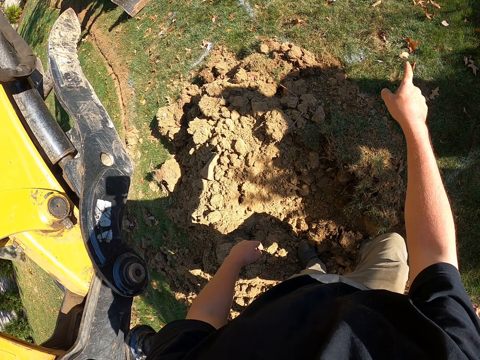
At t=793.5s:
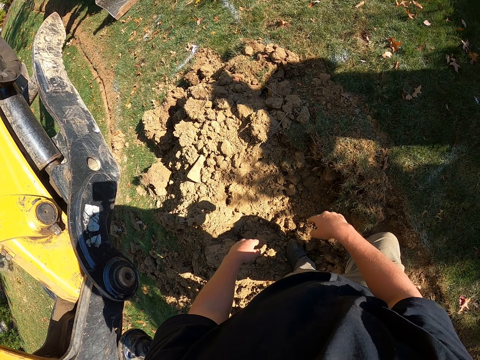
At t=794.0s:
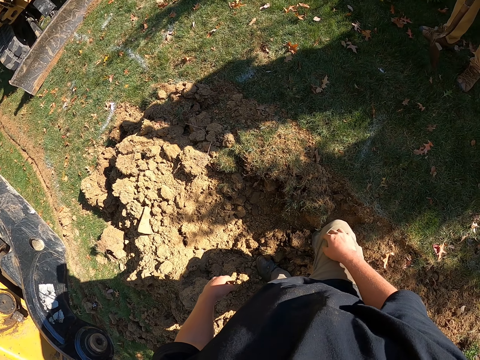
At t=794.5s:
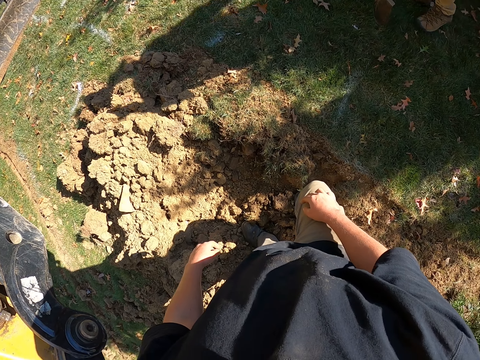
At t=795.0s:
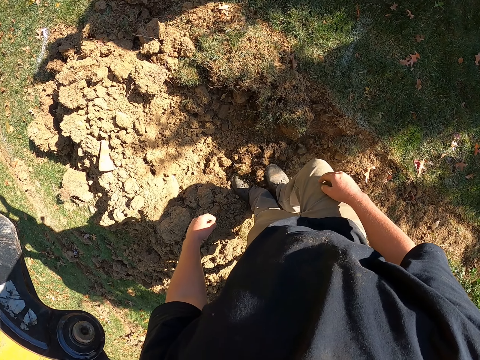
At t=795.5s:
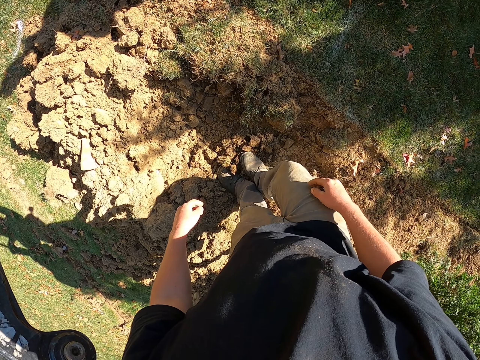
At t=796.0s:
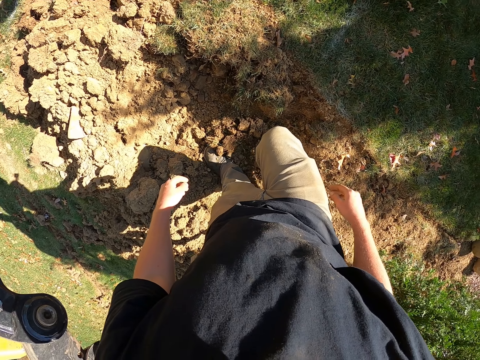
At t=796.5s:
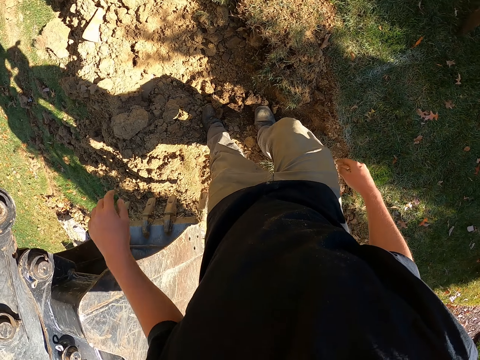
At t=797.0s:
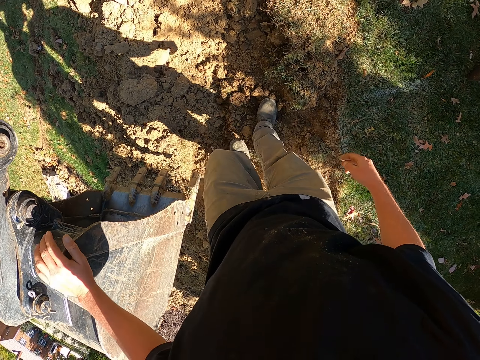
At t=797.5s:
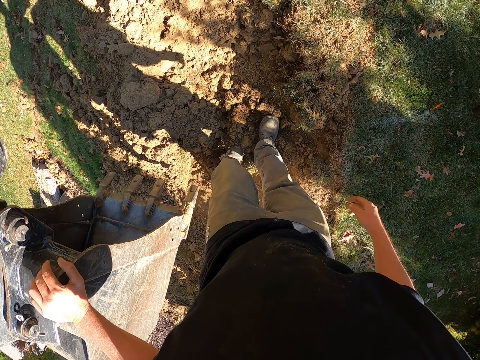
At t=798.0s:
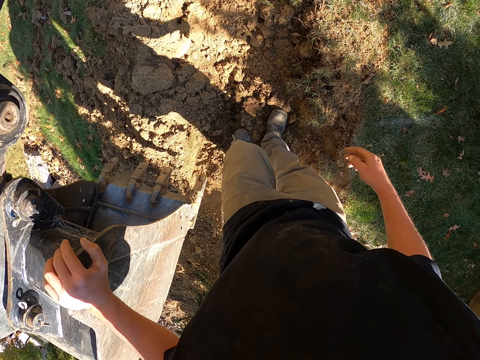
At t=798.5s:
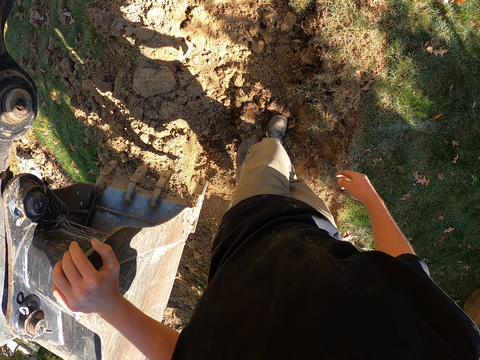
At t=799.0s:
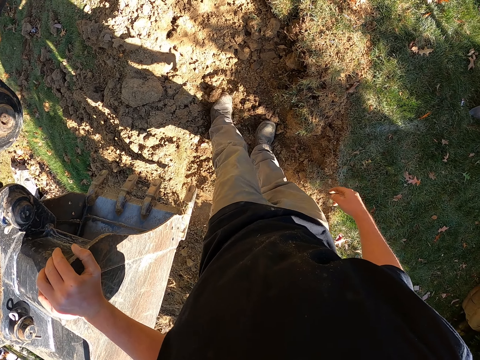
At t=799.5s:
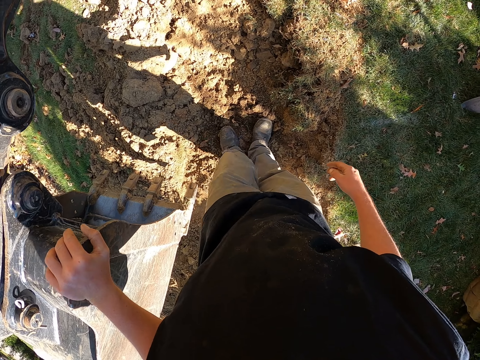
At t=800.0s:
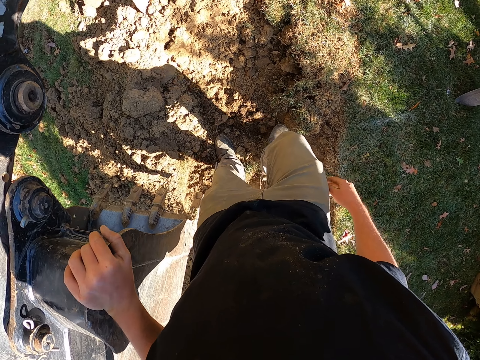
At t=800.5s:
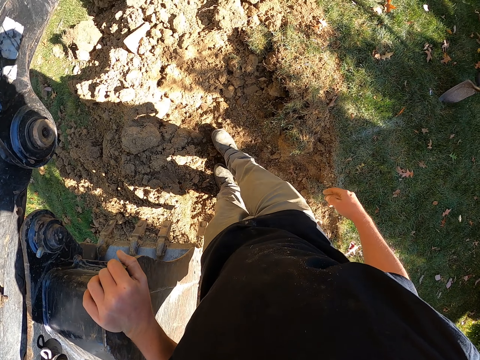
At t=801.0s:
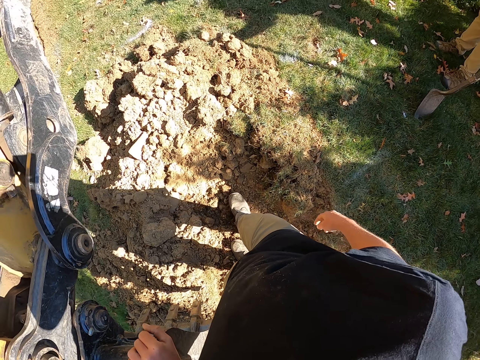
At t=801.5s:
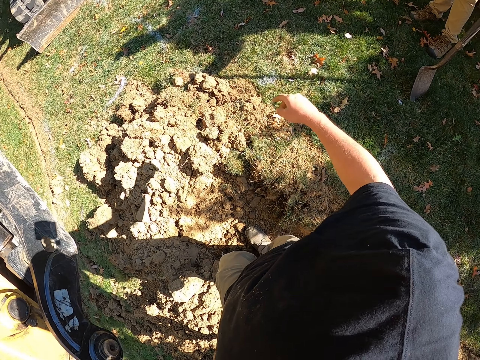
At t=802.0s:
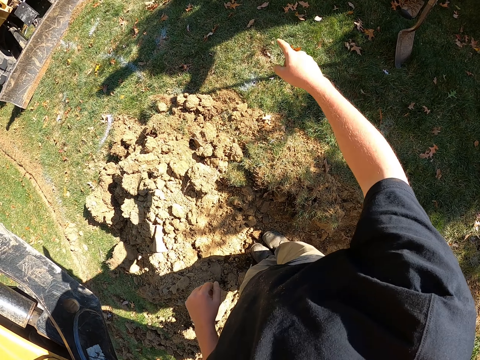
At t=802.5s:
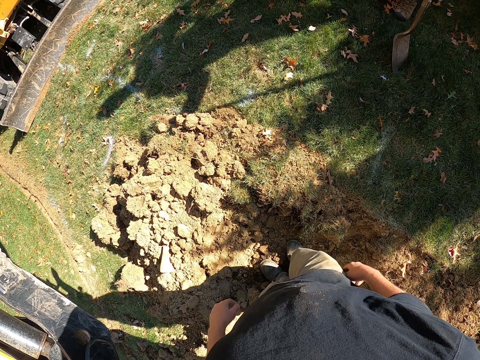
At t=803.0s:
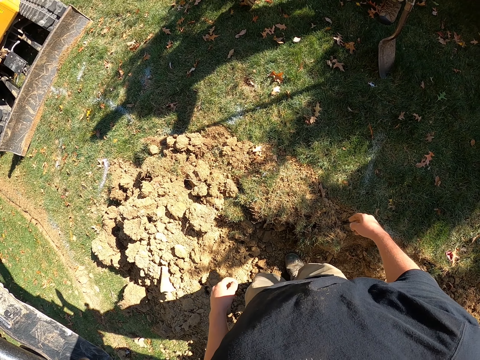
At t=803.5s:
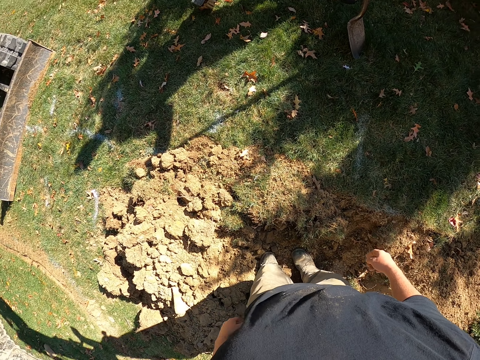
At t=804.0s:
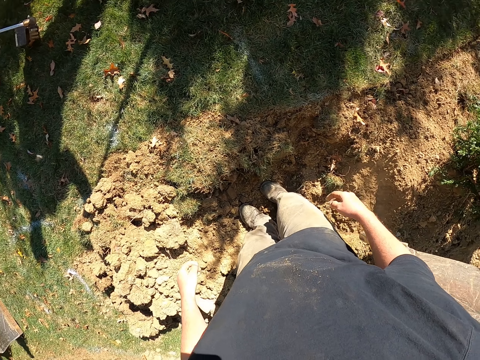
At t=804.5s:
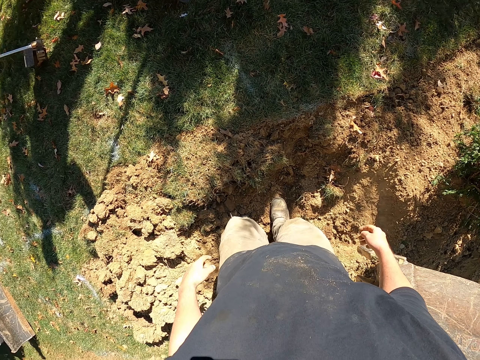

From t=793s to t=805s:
The camera wearer points to the other side. They gesture with hands. They move dirt. They hold the excavator. They touch the excavator bucket. They move soil with legs. They point to the other side.

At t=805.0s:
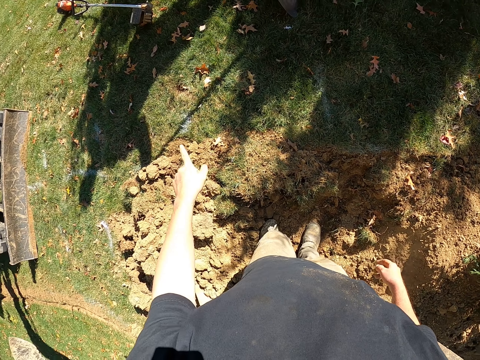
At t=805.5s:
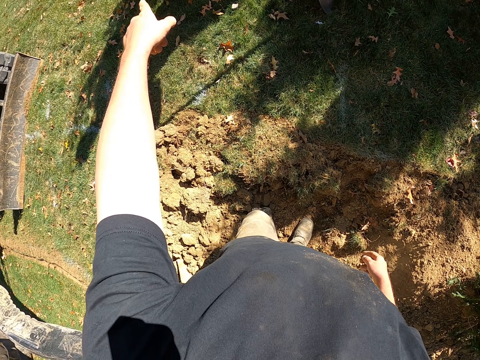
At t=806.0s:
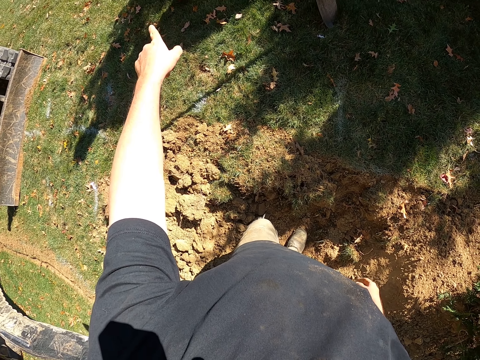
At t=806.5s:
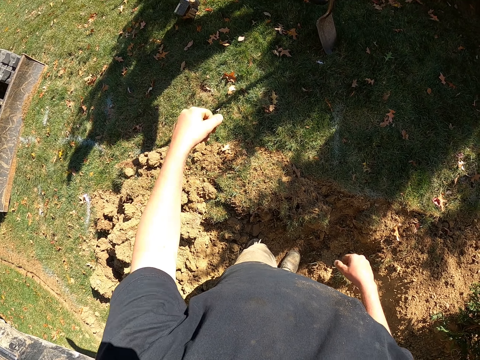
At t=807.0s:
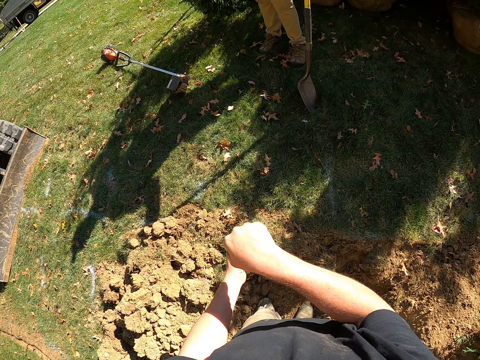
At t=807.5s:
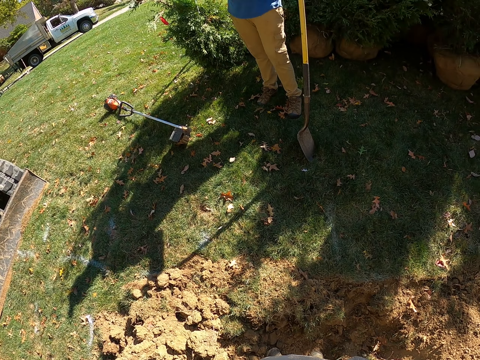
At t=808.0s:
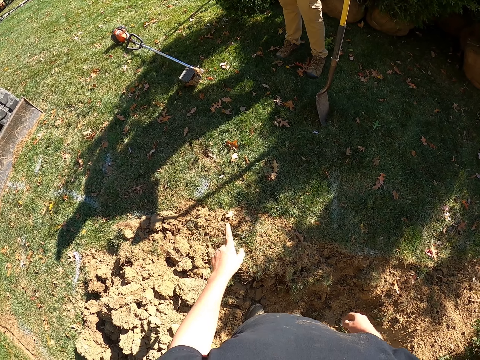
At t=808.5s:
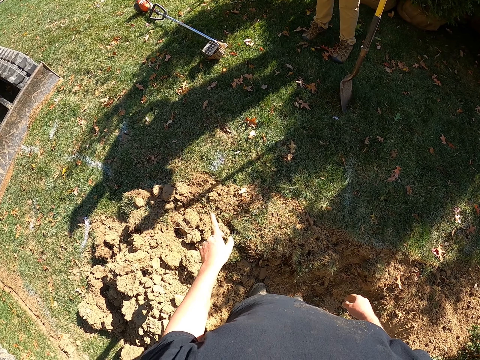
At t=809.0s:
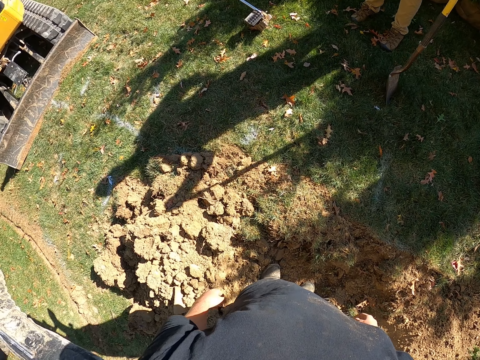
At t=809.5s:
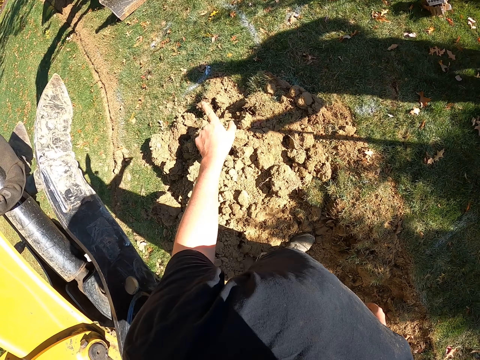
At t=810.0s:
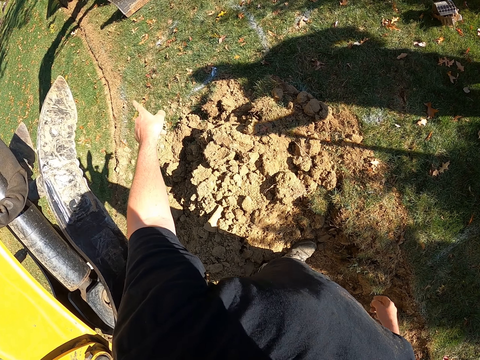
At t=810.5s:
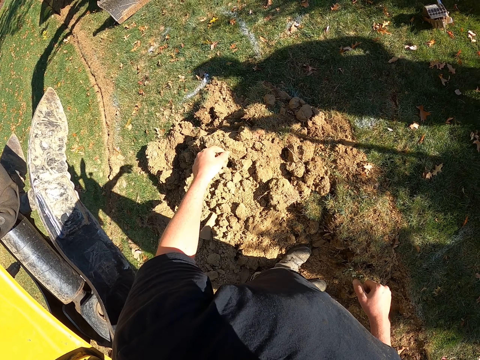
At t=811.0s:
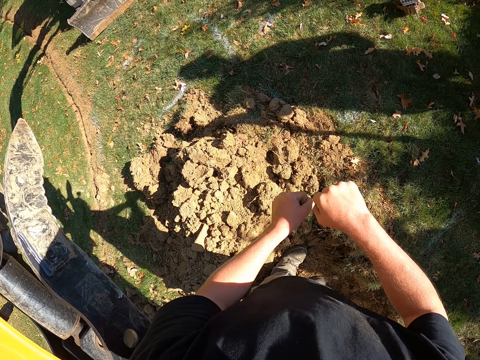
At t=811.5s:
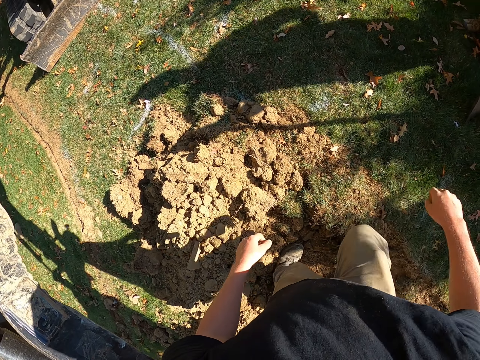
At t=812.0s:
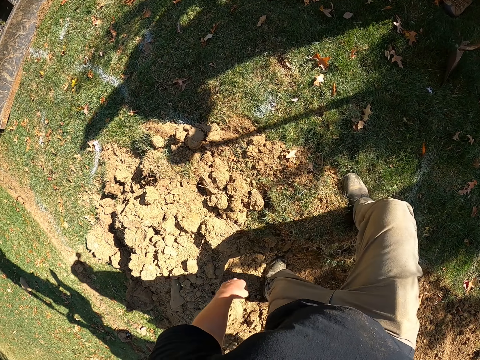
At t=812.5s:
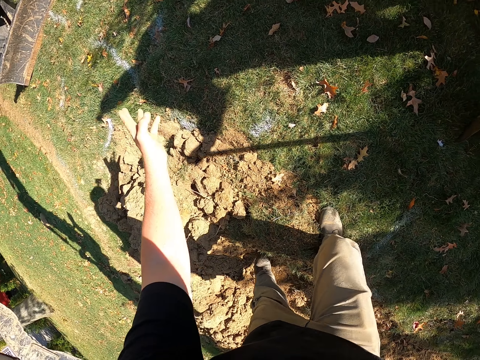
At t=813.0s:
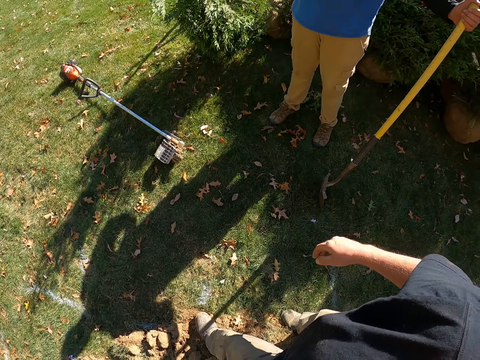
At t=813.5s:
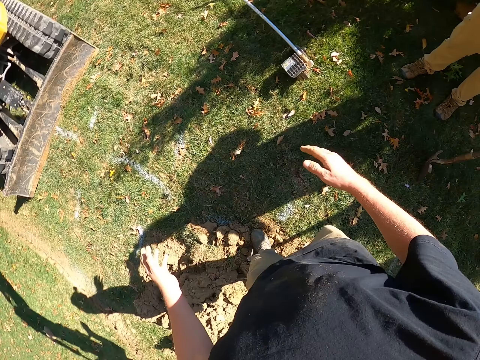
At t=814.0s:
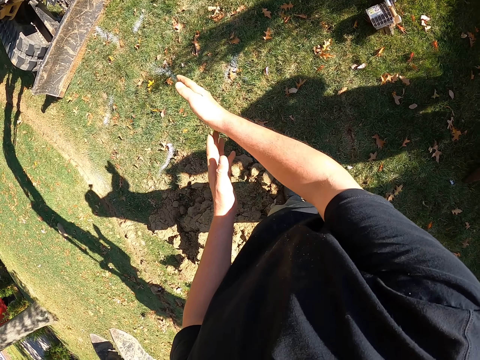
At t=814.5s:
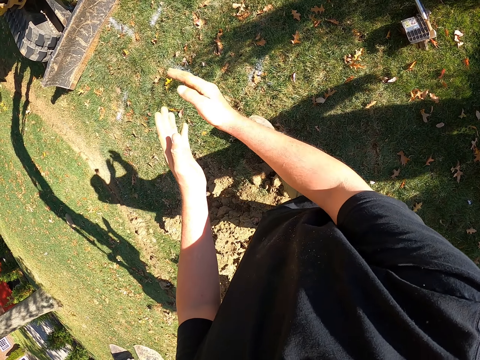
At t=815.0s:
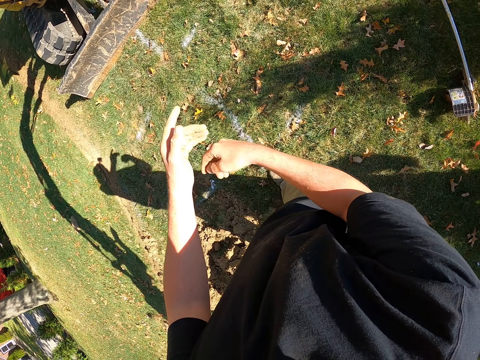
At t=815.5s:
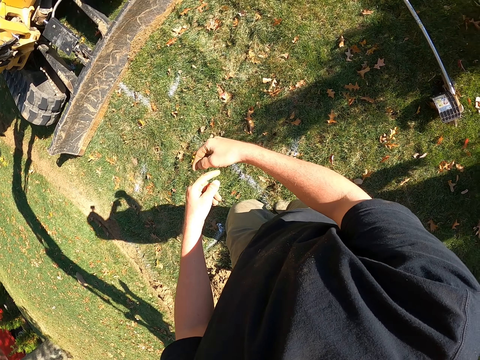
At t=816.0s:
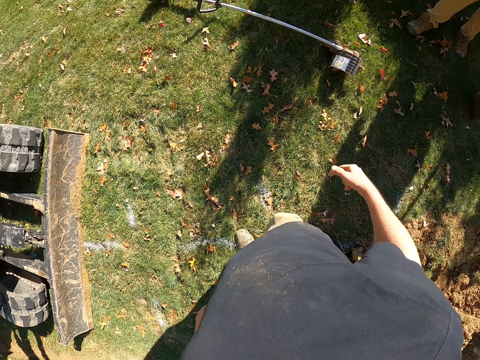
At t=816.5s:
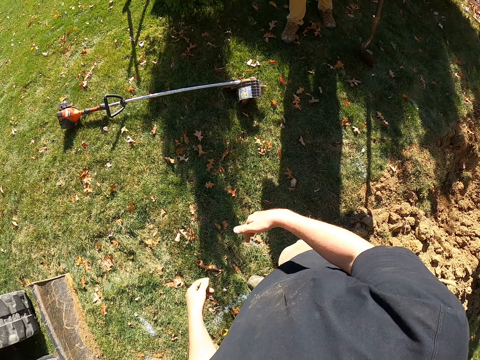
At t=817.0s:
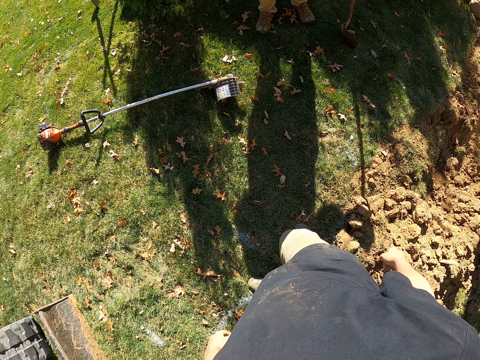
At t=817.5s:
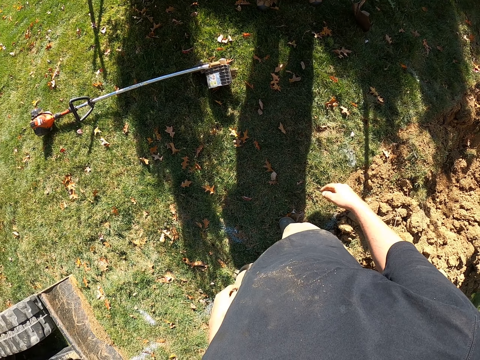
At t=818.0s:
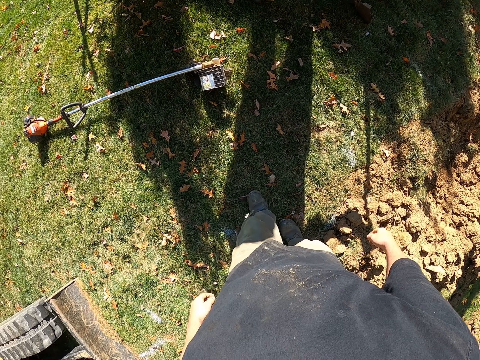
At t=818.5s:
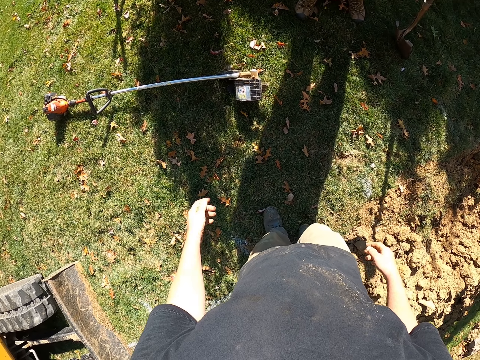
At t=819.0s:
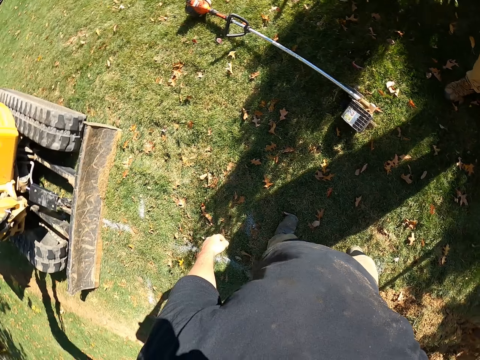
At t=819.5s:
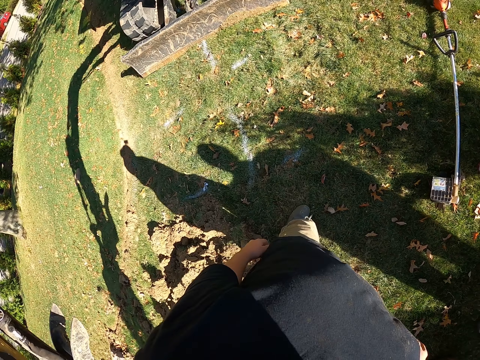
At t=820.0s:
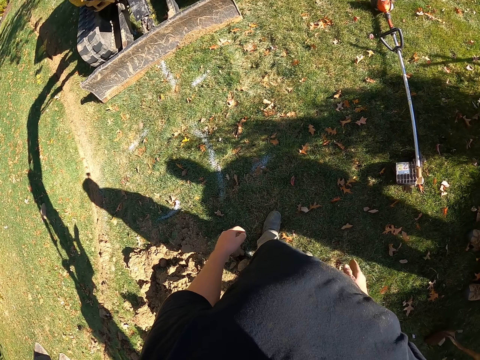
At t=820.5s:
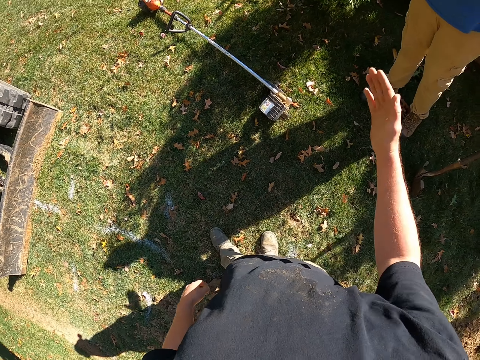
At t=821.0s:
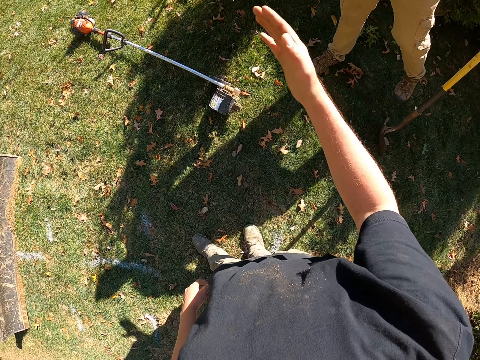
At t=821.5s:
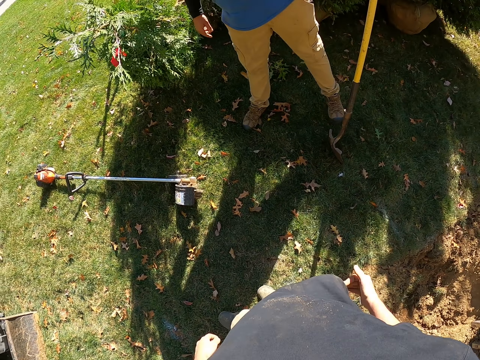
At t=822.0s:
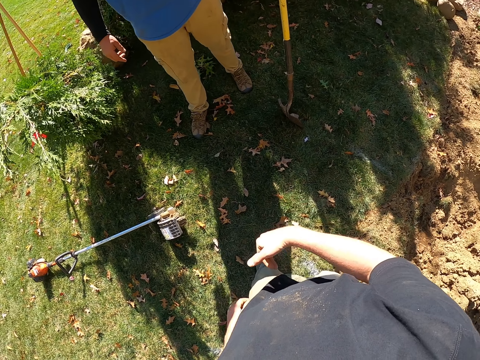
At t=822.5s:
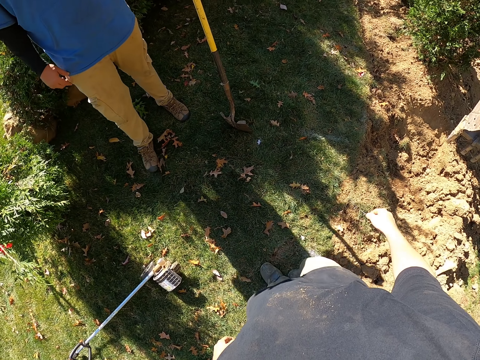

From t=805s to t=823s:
The camera wearer points to the other side. They sway a hand. They point to the ground. They sway a hand. They gesture with hands. They move around. They step out of the soil. They sway hands. They gesture with a hand and walk. They move around. They turn around. They look around. They sway a hand. A man knocks the shovel.
